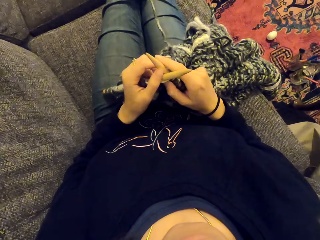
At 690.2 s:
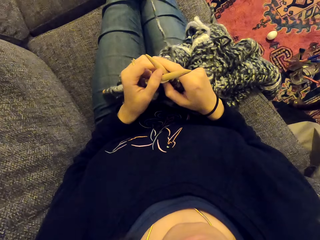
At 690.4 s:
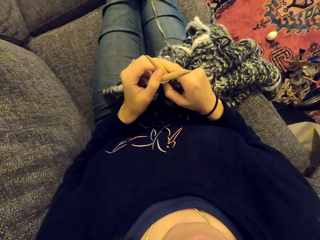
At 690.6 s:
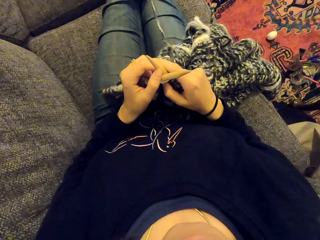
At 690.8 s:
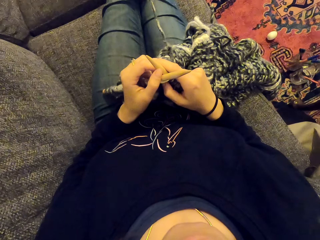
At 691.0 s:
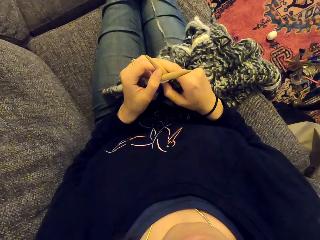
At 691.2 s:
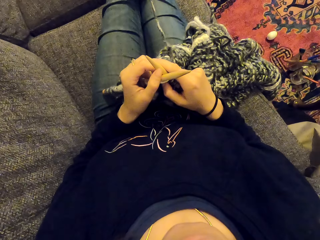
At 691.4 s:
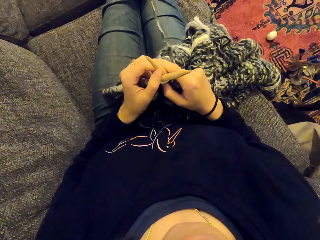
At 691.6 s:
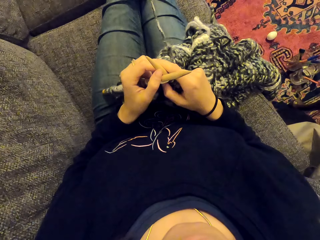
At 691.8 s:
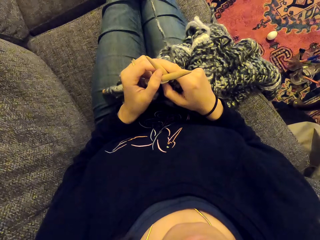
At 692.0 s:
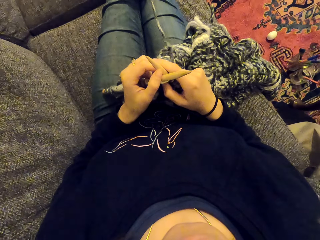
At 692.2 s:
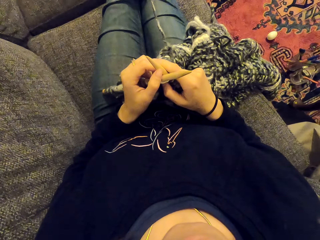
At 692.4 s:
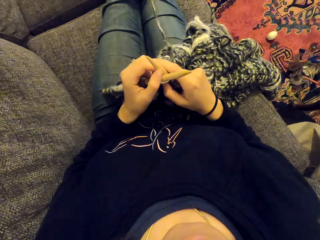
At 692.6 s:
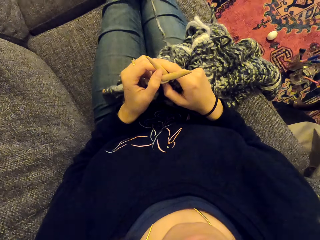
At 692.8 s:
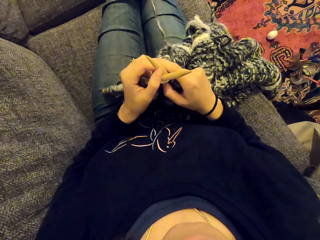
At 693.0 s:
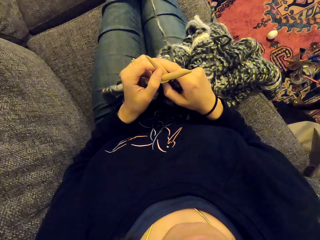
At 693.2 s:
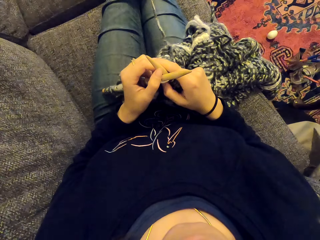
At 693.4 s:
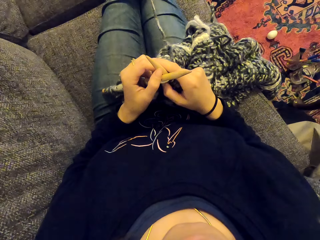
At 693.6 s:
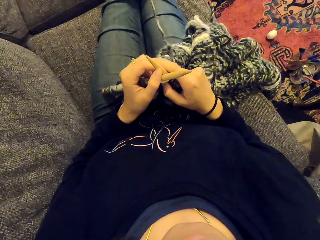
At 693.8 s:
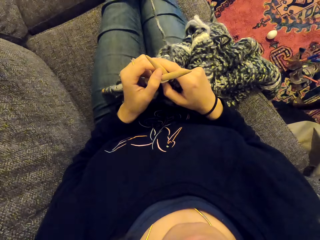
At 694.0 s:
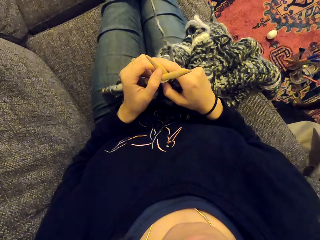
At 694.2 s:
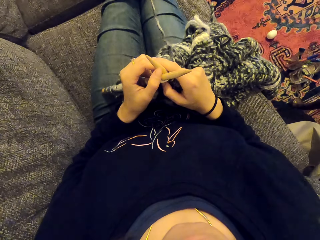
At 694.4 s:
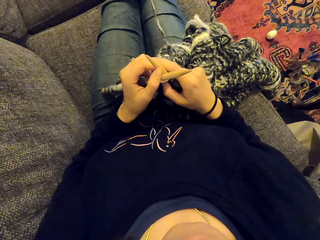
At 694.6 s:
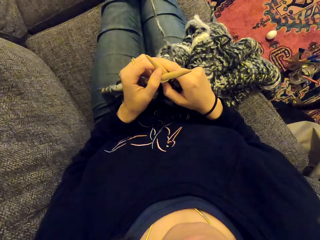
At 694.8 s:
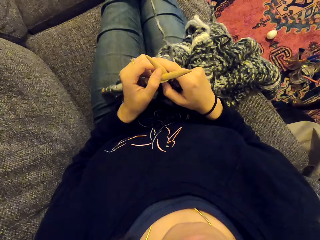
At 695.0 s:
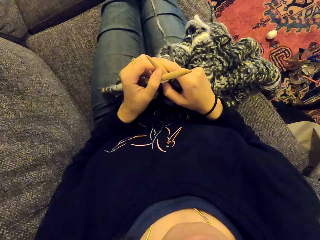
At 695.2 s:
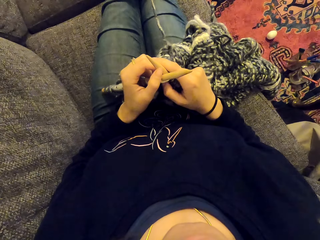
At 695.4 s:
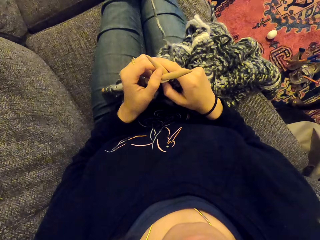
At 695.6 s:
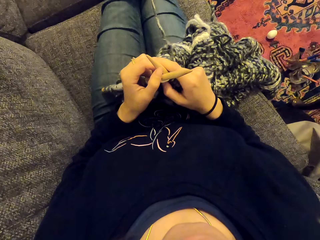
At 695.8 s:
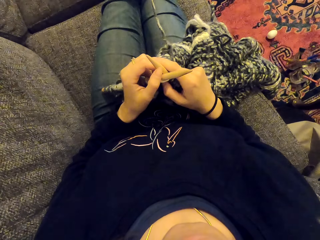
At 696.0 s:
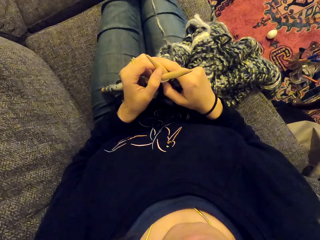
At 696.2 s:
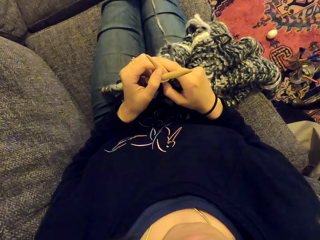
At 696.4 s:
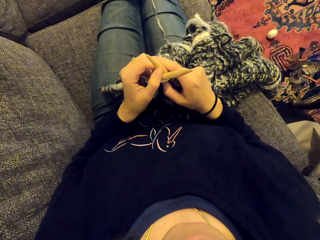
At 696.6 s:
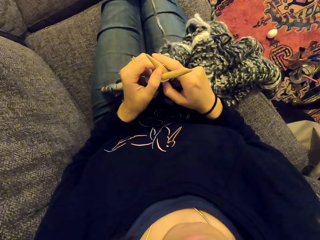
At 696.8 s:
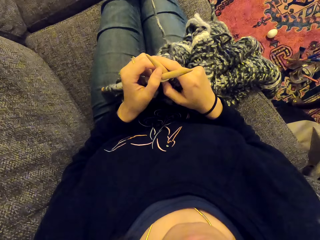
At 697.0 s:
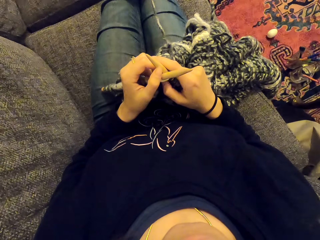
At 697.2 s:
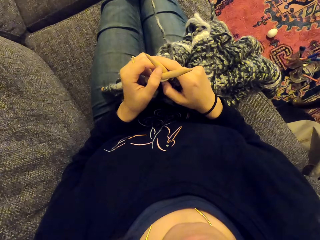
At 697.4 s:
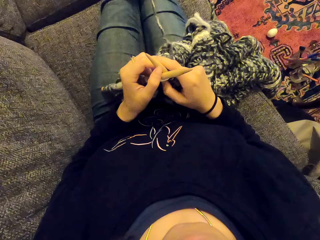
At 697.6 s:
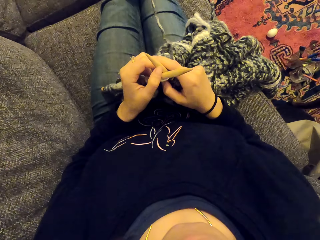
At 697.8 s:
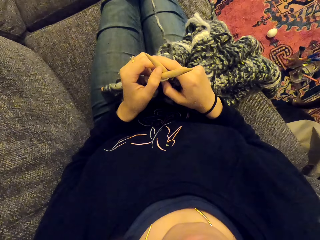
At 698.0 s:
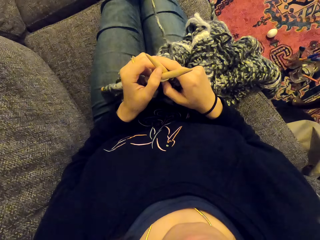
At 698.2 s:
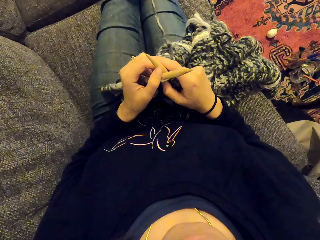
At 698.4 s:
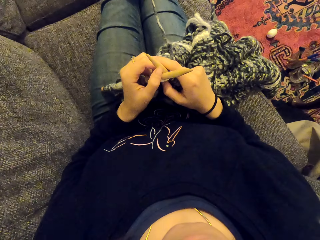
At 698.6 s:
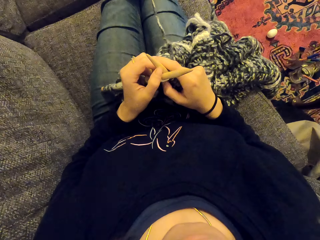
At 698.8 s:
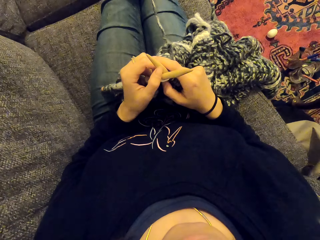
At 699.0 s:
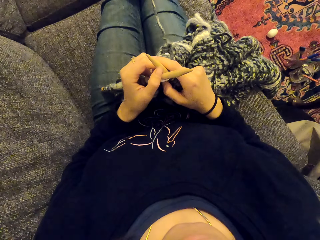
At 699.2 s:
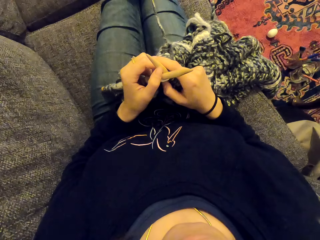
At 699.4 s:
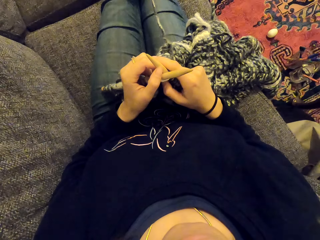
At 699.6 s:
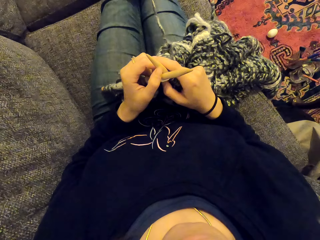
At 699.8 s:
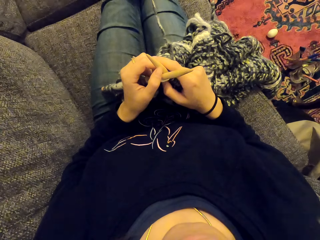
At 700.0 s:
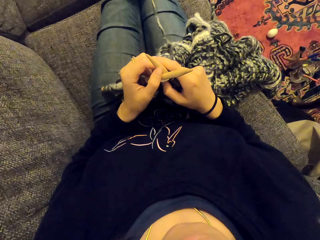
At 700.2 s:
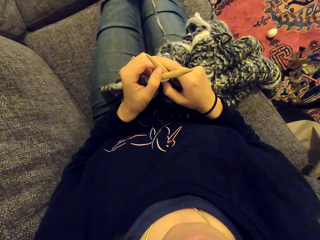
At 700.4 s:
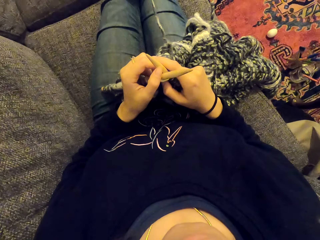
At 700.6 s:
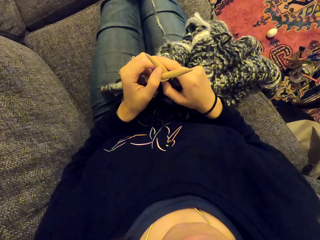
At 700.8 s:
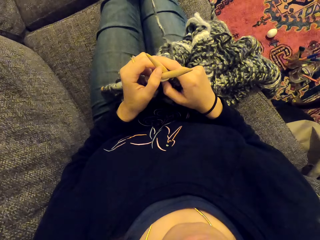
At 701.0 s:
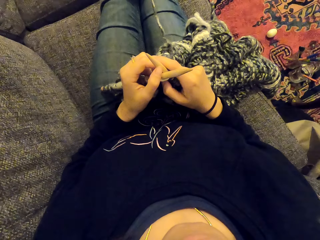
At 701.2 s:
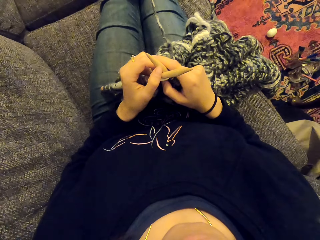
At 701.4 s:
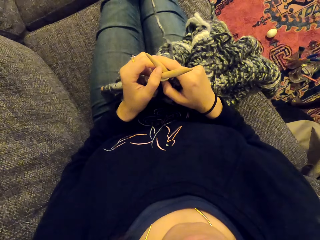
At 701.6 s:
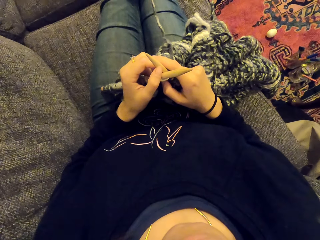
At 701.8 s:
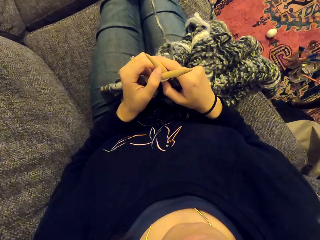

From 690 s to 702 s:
The camera wearer stares at the fabric. They stare at the crochet hook.

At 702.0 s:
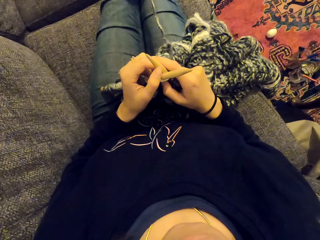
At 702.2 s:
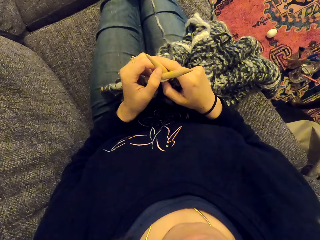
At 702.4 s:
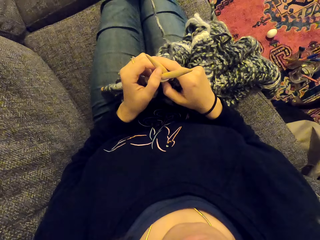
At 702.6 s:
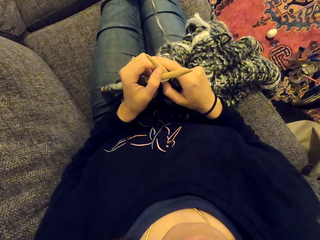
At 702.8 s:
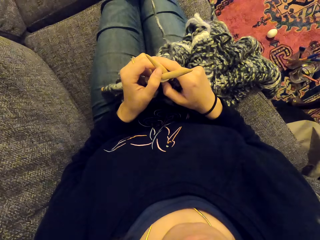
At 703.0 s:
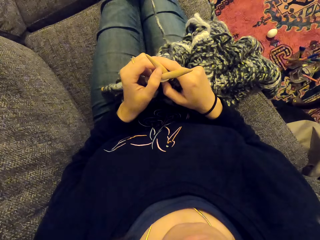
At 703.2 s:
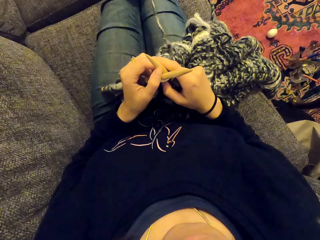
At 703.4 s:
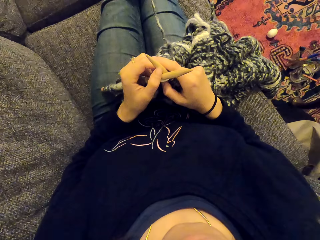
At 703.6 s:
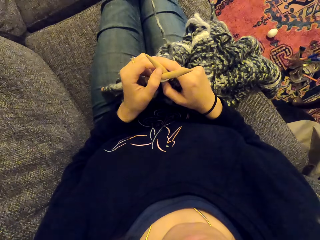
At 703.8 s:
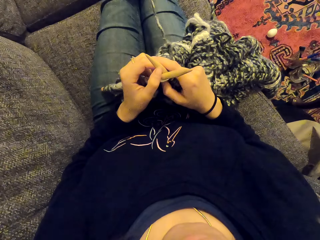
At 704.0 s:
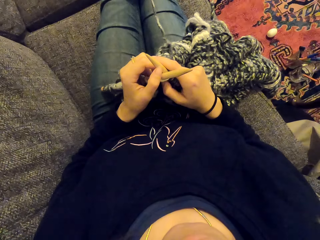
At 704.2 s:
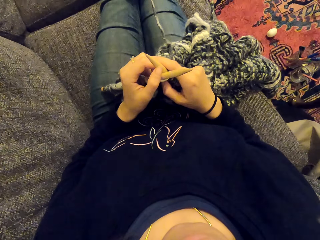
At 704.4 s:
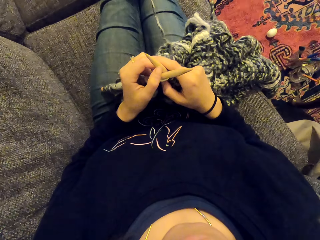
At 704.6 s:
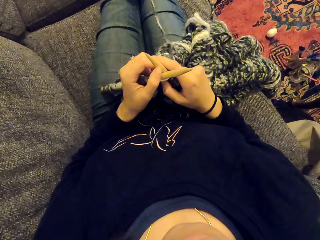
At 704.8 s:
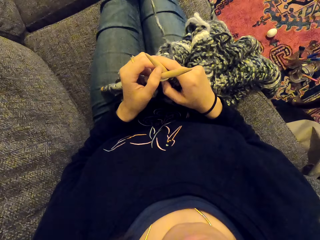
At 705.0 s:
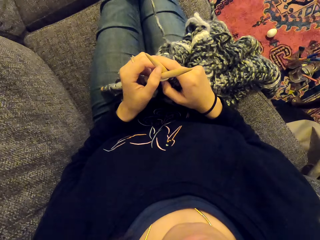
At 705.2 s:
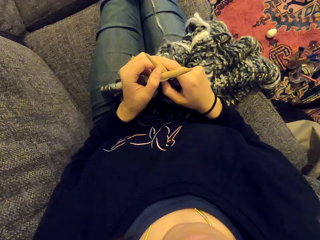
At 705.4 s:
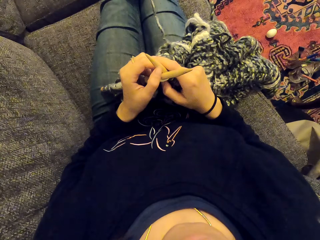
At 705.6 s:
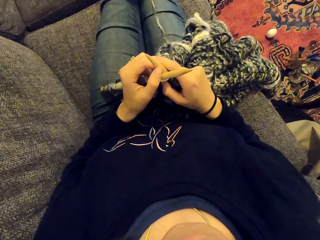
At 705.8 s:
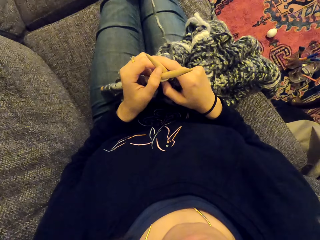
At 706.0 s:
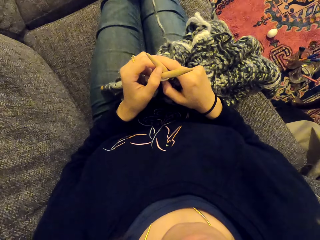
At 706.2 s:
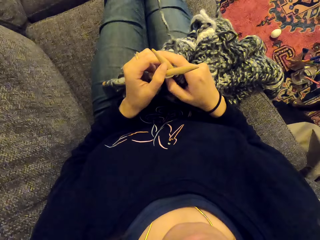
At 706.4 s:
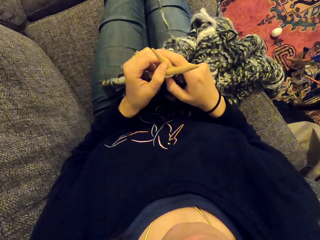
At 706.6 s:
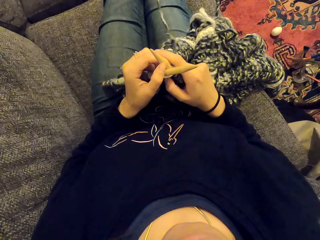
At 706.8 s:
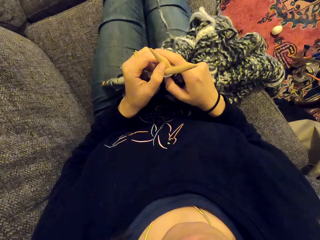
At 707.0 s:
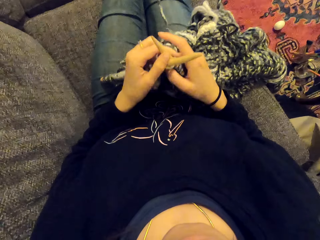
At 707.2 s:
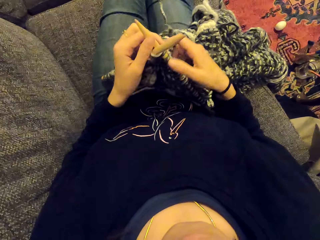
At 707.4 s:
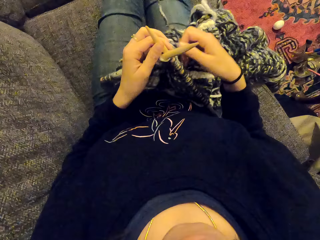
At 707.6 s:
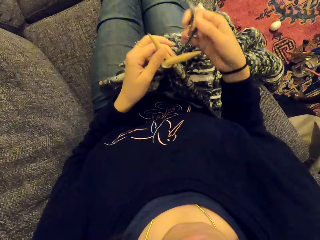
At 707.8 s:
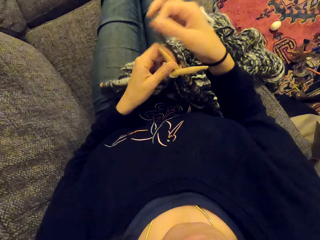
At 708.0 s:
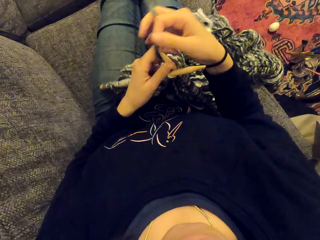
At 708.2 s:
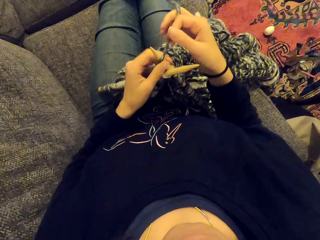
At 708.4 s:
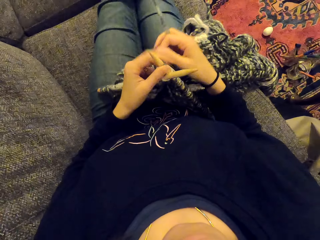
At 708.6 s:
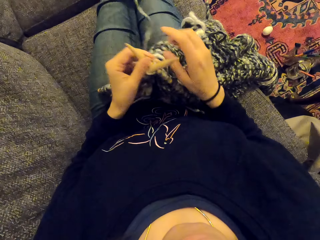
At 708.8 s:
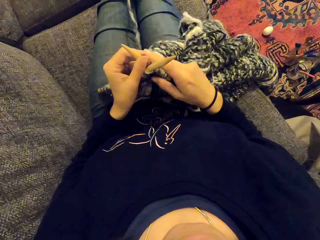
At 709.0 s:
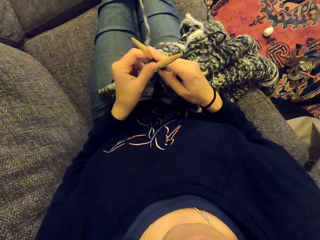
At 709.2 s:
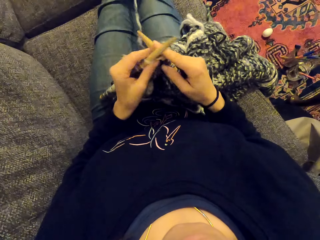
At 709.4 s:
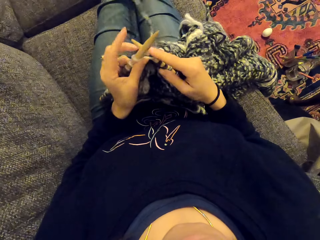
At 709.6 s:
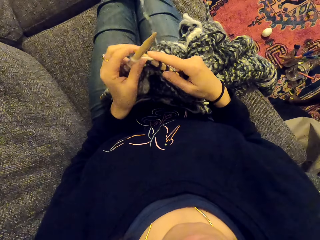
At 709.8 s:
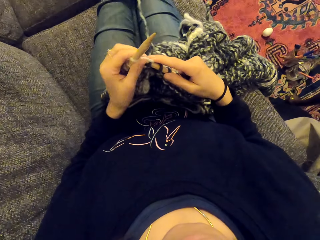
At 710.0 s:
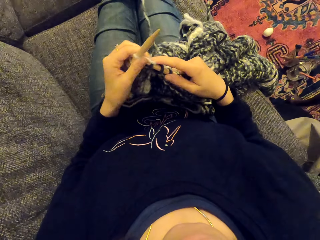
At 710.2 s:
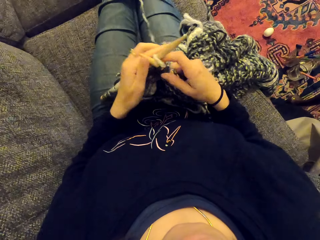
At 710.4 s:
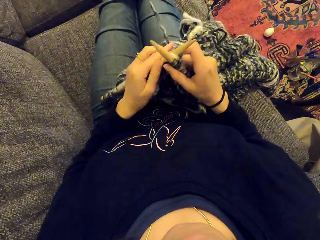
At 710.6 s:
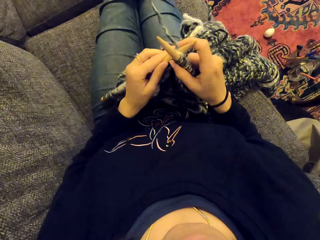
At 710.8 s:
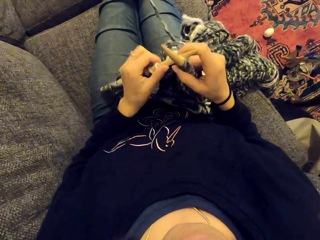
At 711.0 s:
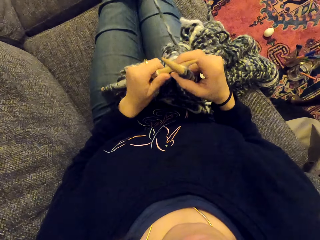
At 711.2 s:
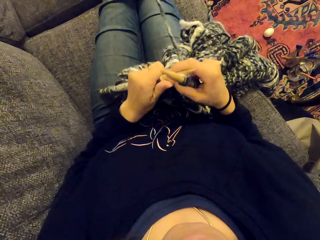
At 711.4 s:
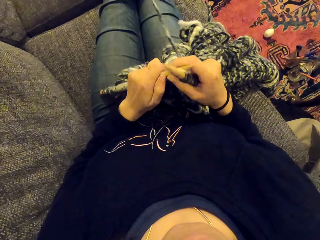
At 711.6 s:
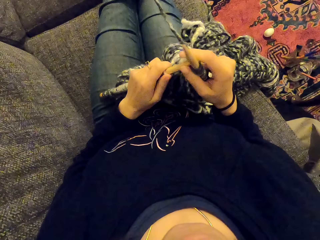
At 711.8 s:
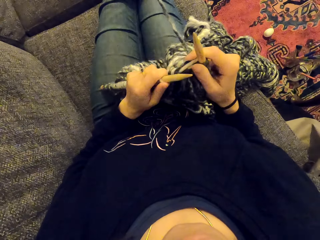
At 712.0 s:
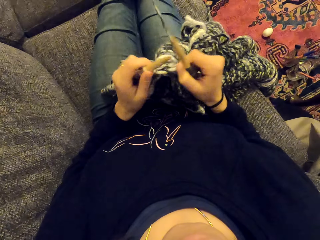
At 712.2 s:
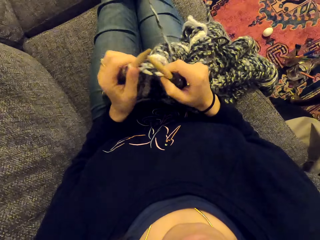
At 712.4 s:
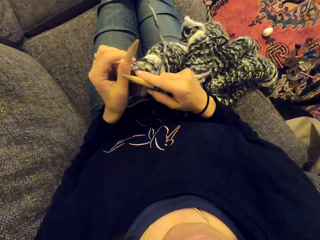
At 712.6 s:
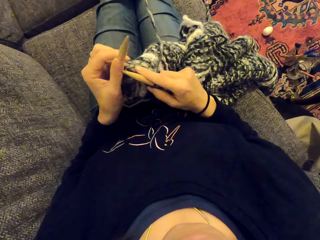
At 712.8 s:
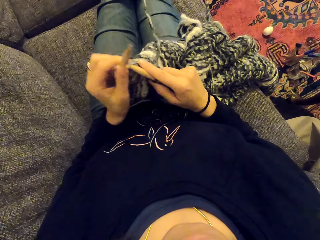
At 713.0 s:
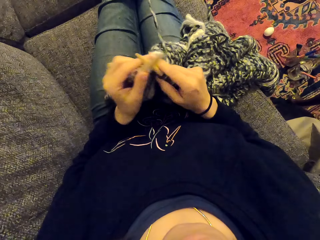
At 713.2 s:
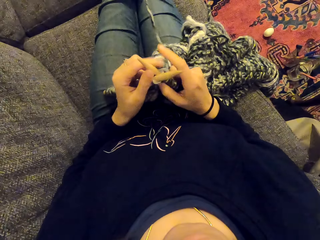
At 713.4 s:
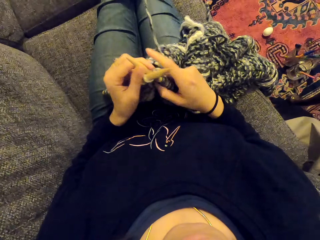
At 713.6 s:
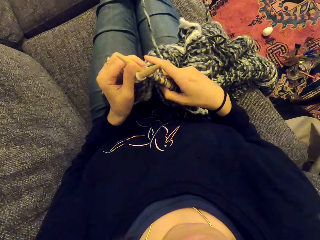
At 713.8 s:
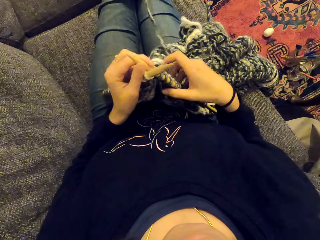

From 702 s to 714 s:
The camera wearer knits the fabric with the crochet hook.
